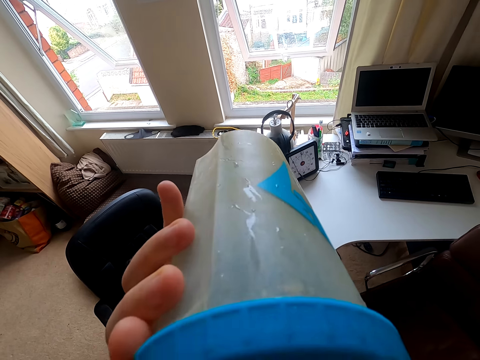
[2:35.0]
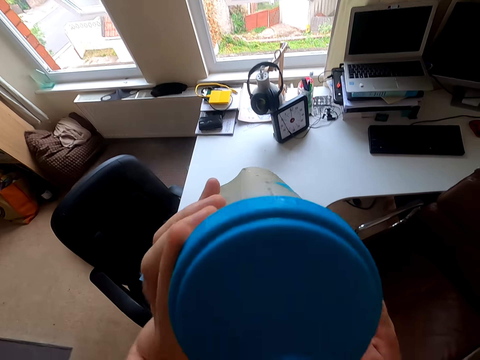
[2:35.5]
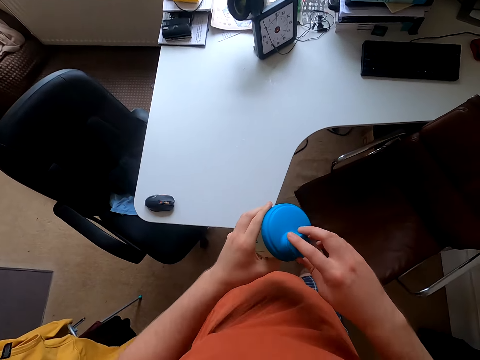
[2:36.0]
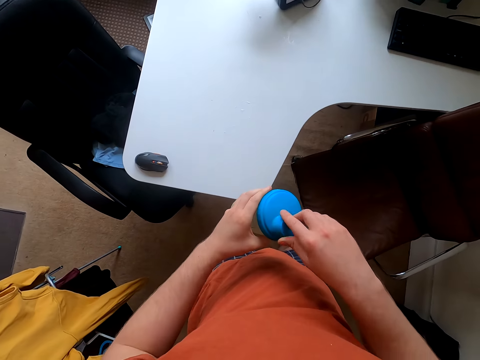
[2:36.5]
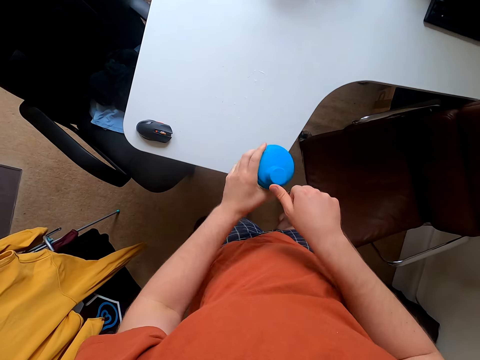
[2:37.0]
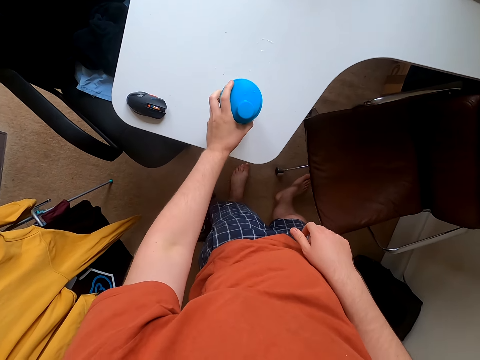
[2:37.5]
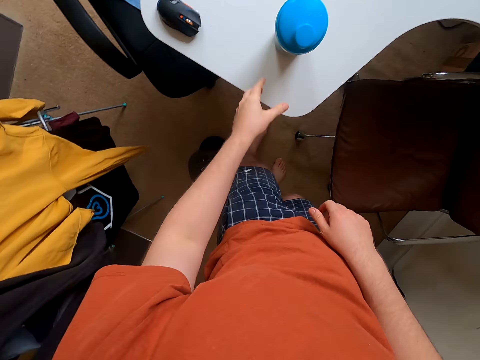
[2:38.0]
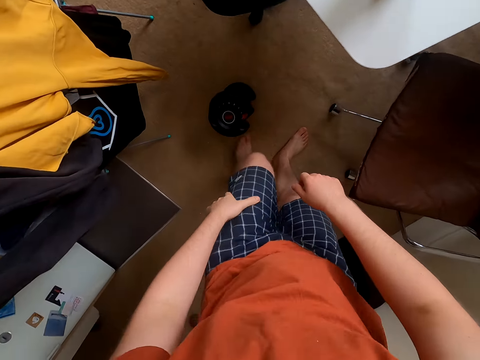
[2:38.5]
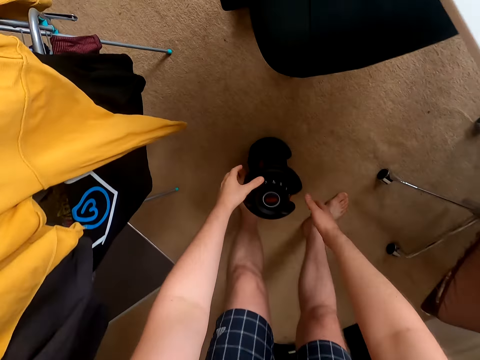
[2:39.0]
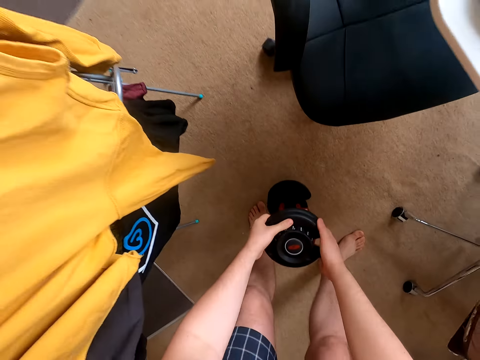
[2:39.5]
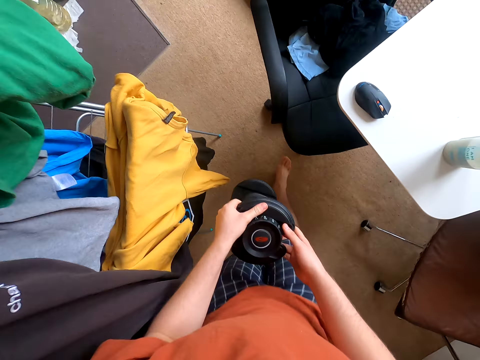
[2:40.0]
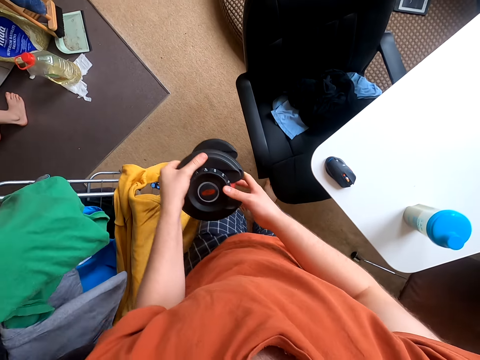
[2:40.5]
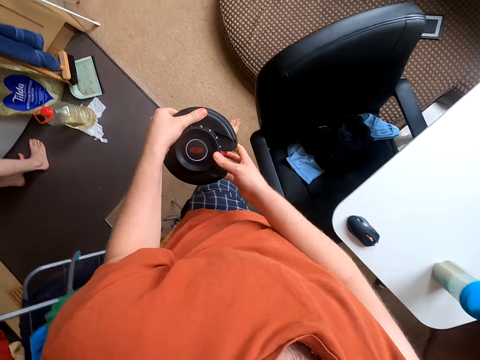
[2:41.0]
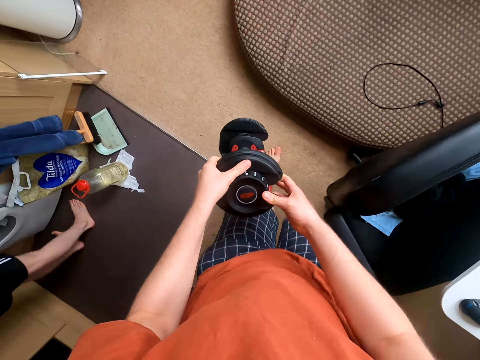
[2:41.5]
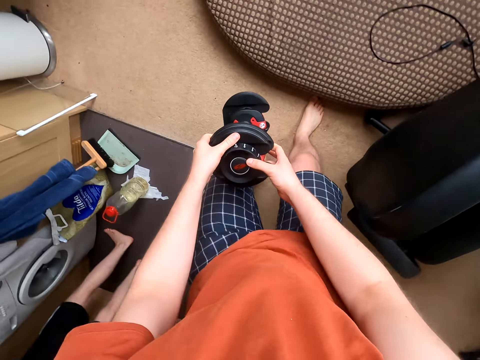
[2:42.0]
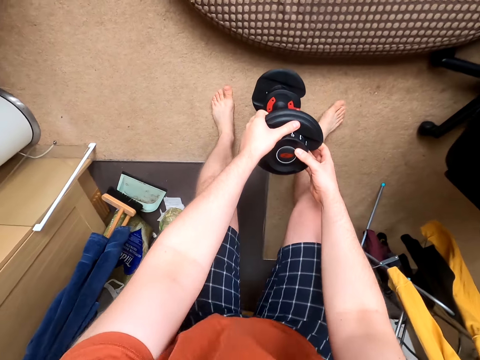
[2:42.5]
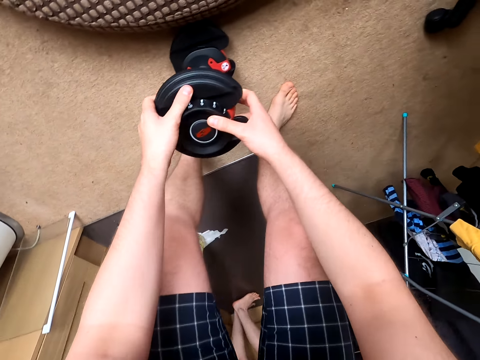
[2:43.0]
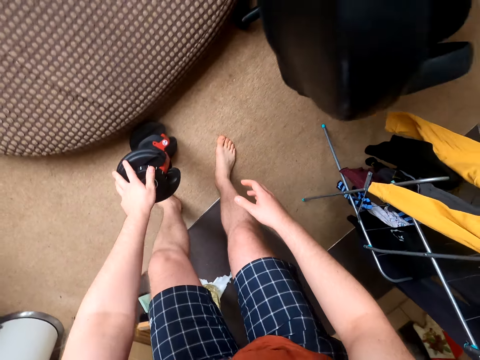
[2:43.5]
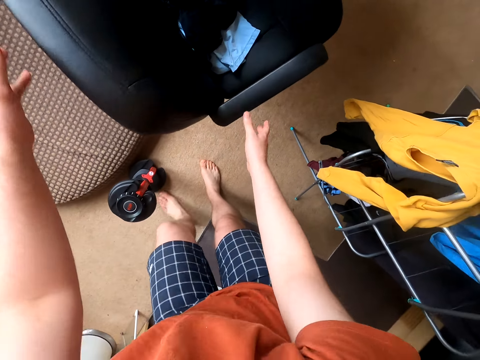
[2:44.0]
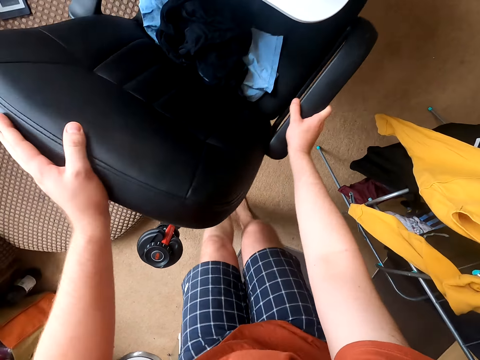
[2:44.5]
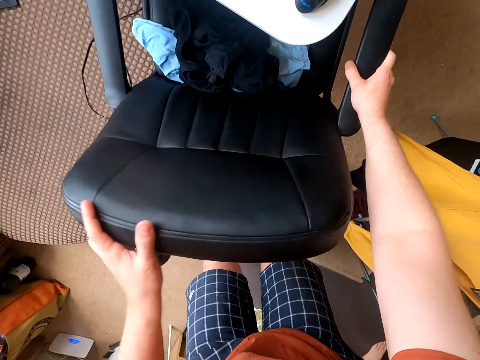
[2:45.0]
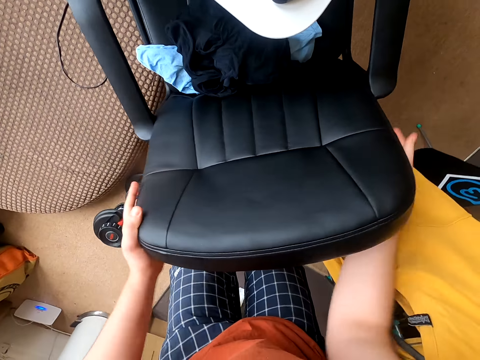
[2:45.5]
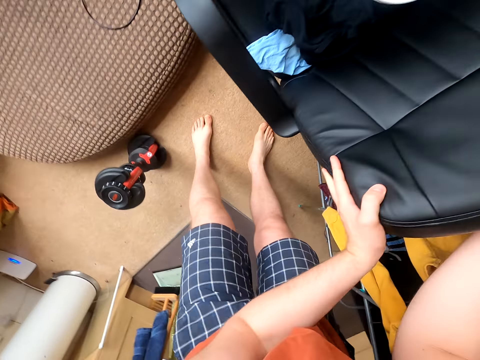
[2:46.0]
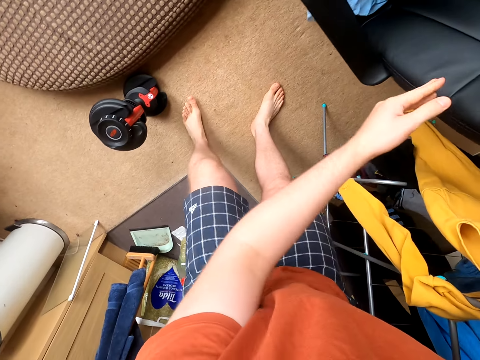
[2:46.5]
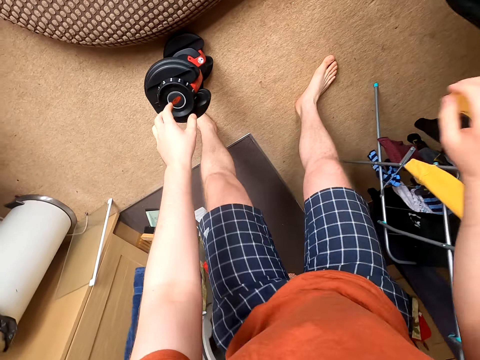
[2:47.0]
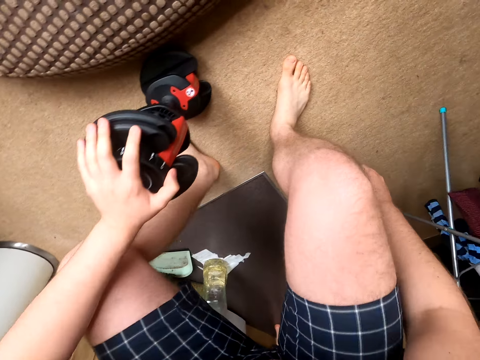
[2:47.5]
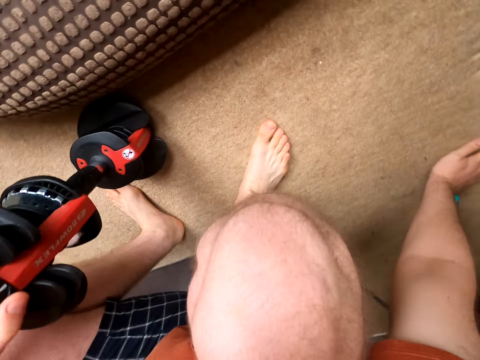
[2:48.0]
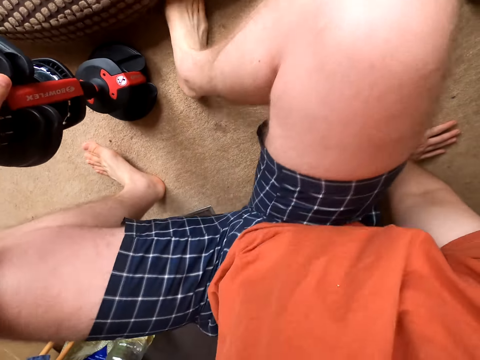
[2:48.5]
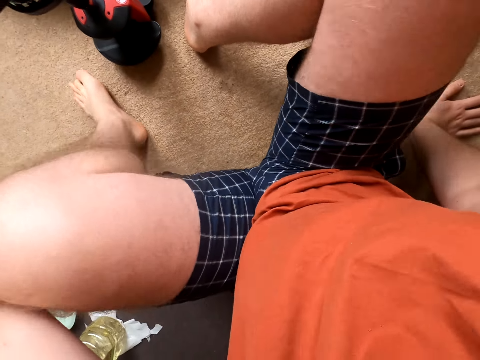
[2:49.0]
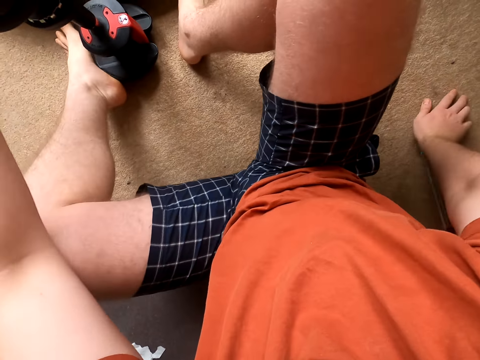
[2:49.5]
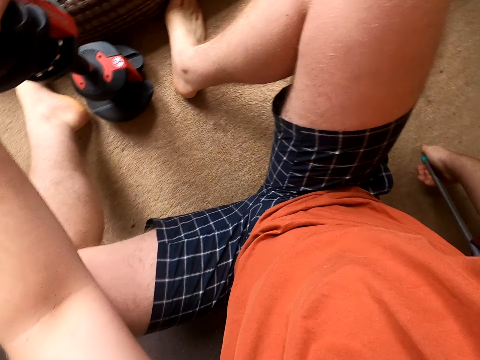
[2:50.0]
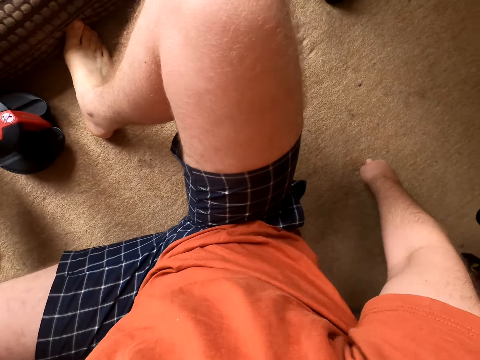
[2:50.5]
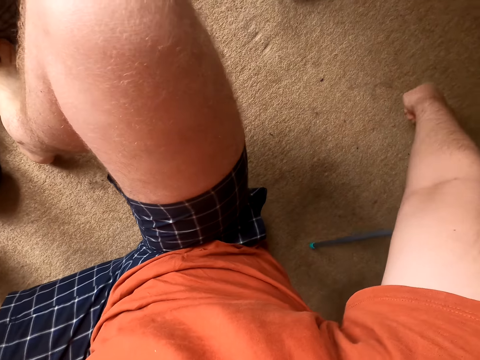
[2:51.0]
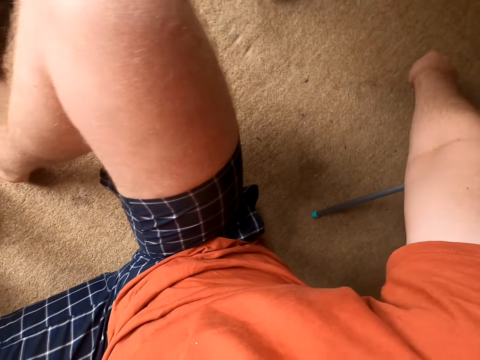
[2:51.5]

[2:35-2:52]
The camera wearer puts the bottle down. They close the bottle. They put the bottle on the table. They take the dumbbell. They walk around the room. They put the dumbbell down. They push the chair. They pick up the dumbbells. They sit down.

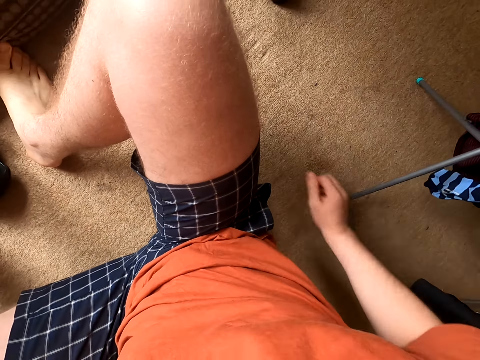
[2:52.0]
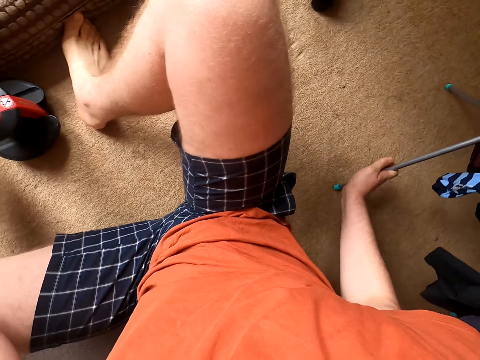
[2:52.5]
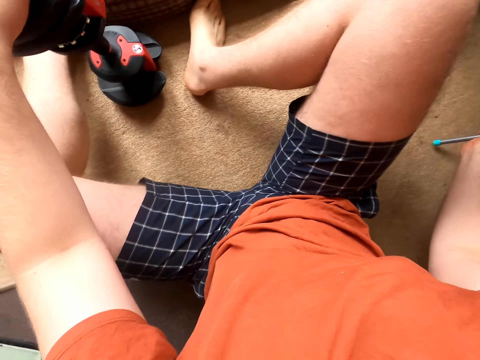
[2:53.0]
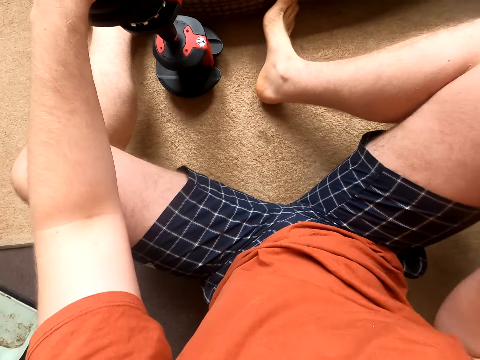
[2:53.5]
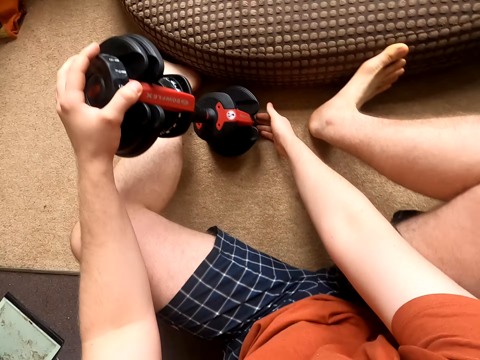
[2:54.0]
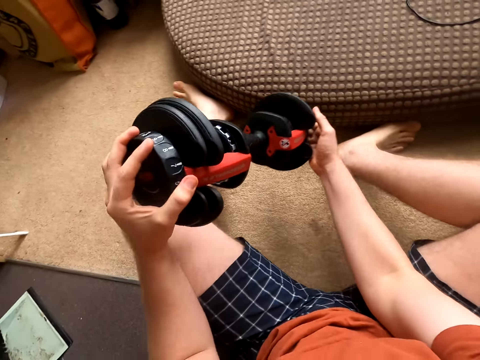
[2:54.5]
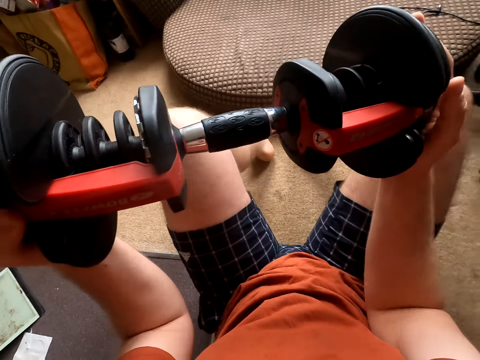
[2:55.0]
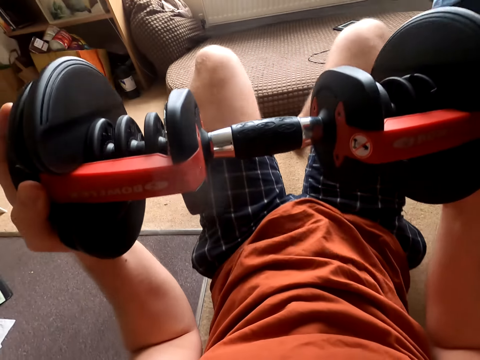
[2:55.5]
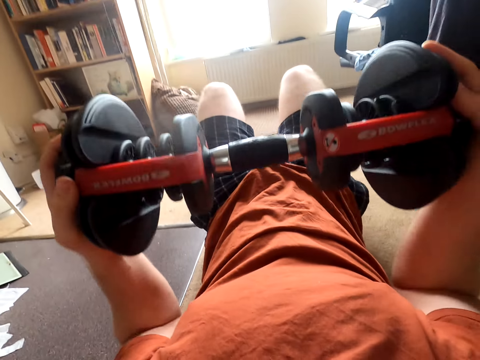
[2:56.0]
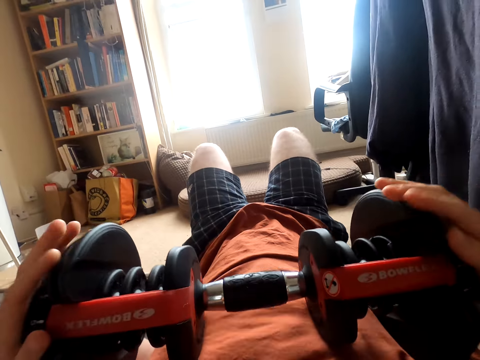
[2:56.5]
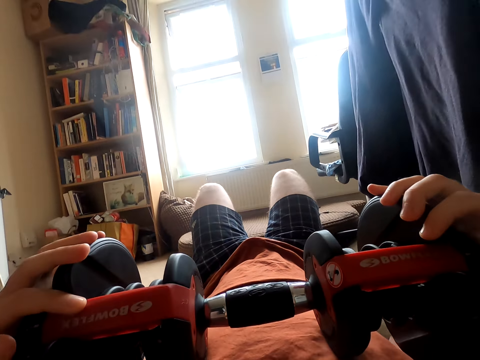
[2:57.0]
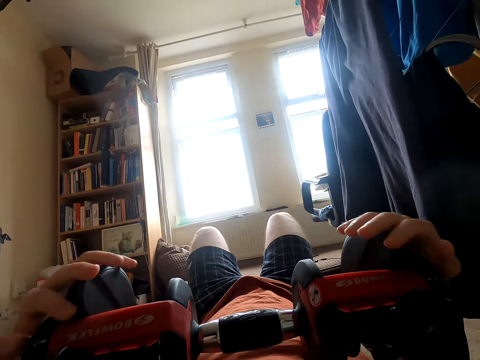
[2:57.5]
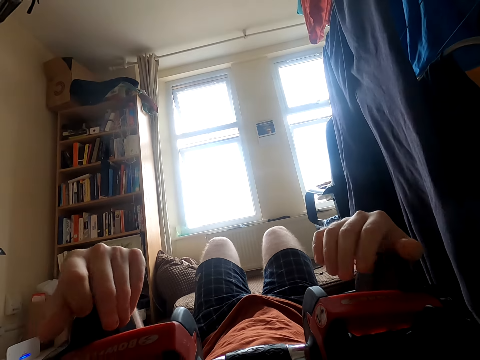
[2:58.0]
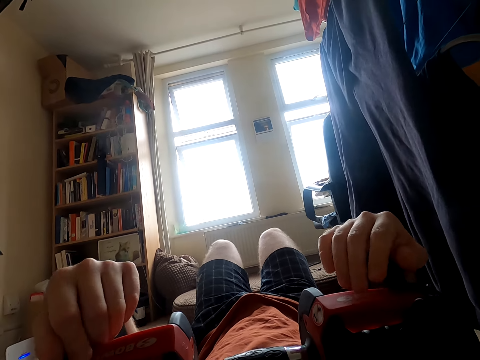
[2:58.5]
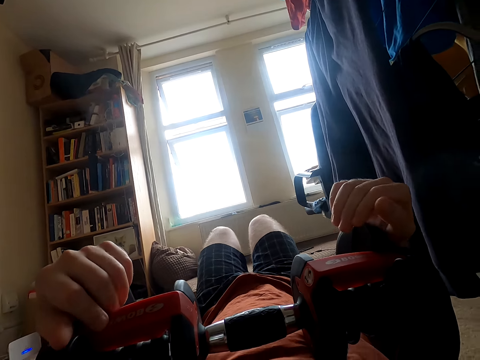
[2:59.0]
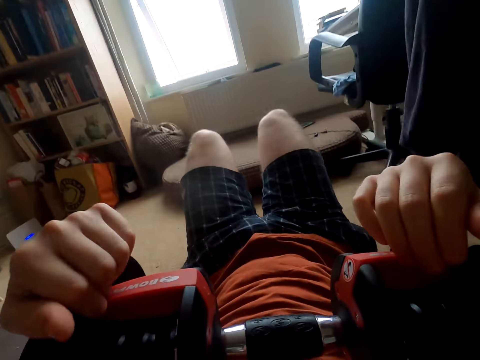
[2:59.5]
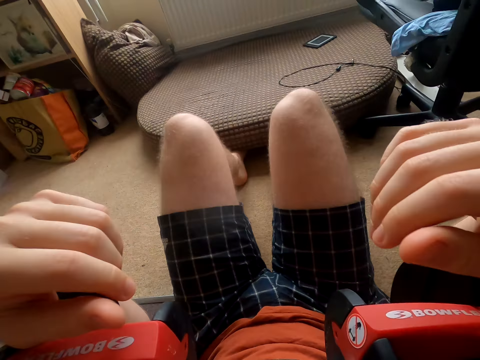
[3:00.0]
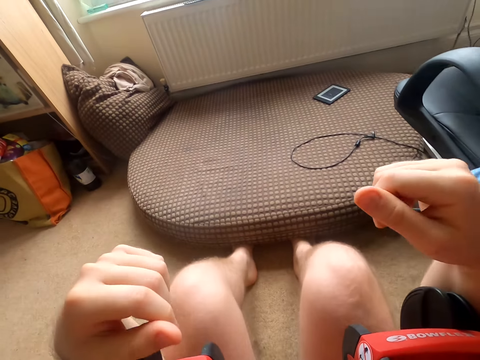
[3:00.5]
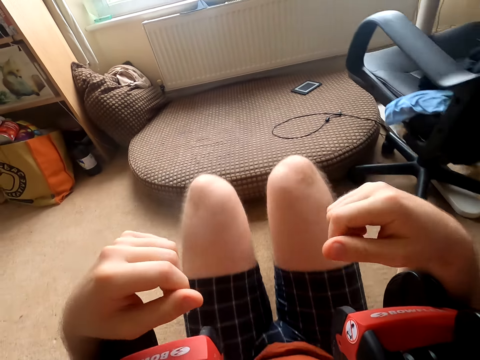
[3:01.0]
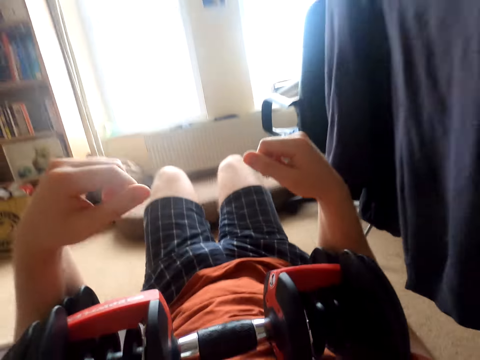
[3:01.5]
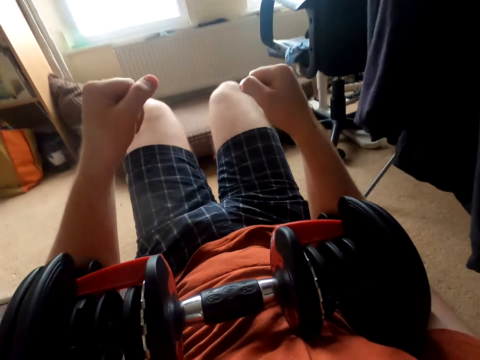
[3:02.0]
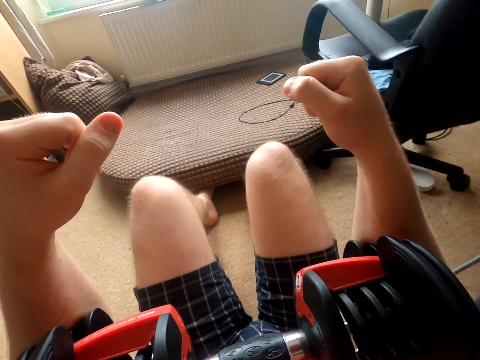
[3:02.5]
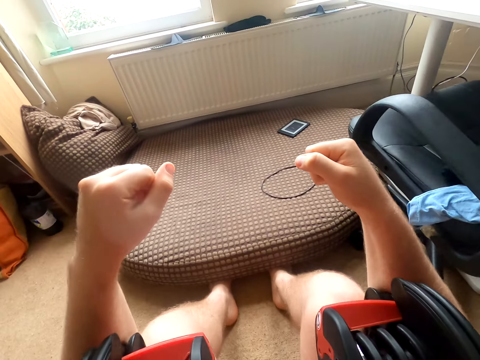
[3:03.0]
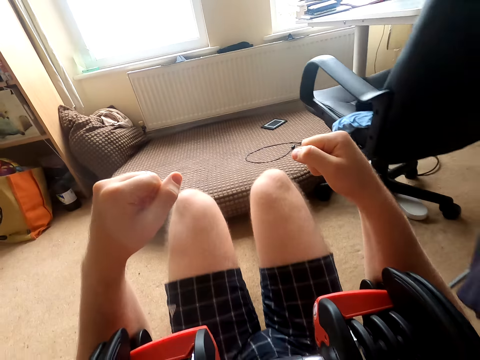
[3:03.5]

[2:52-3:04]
The camera wearer pushes the chair. They lift up the dumbbell. They put the dumbbell on the chest. They are doing exercise while lying on their back. They wake up. They move forward.
